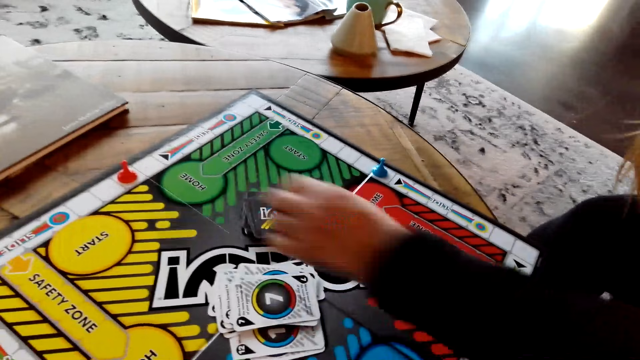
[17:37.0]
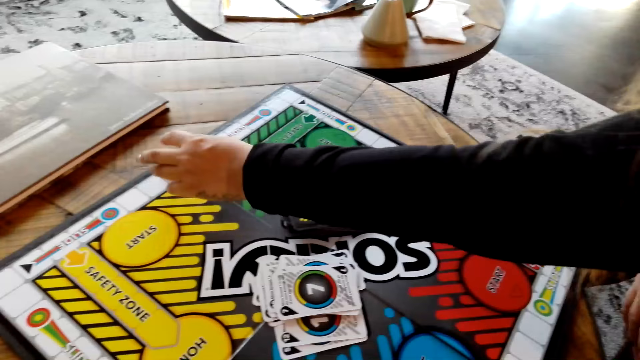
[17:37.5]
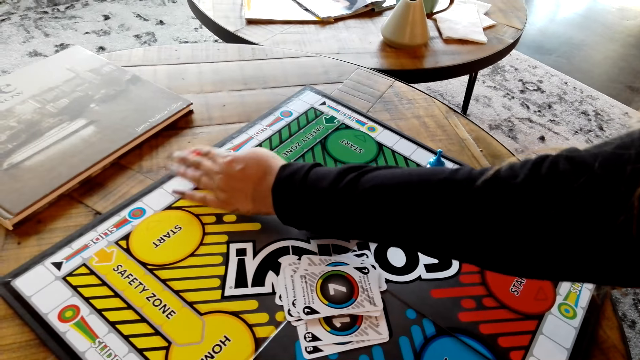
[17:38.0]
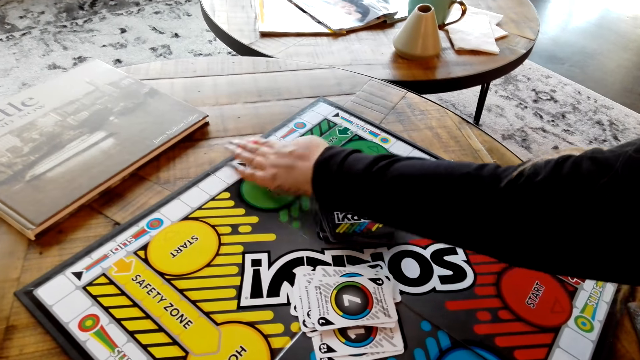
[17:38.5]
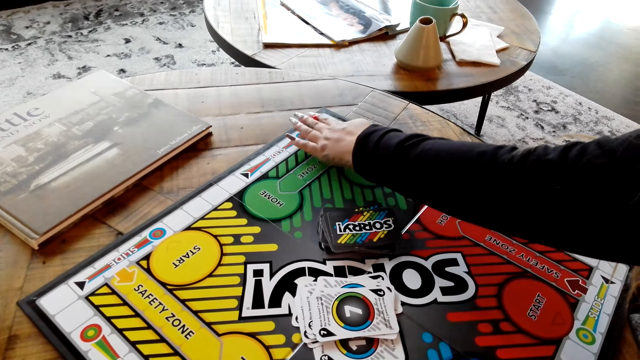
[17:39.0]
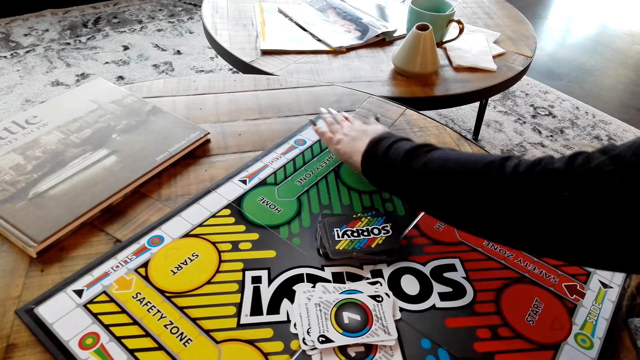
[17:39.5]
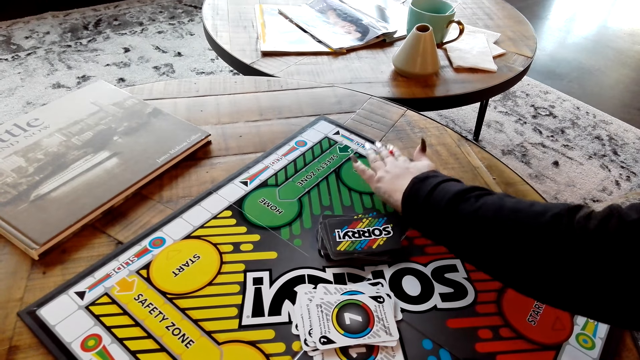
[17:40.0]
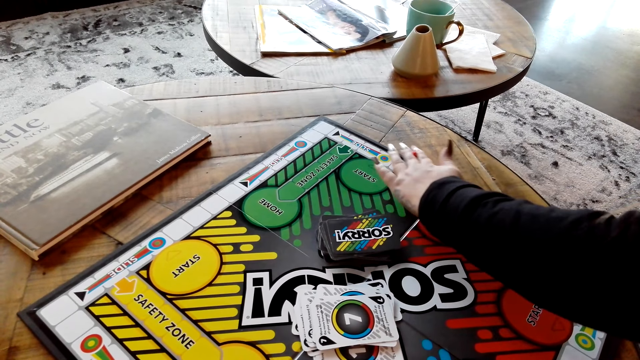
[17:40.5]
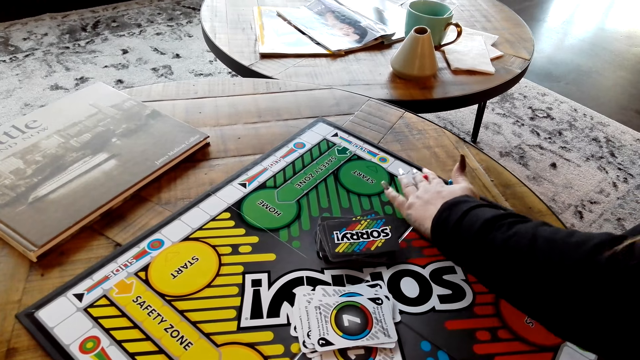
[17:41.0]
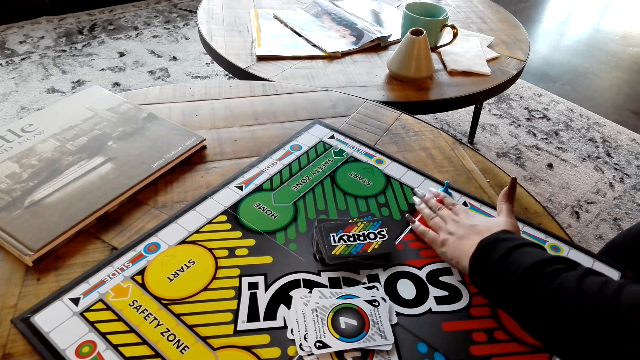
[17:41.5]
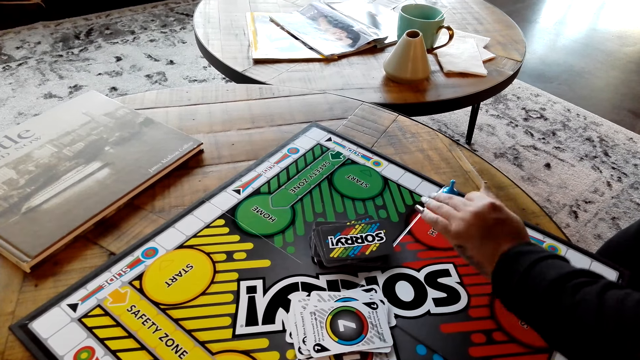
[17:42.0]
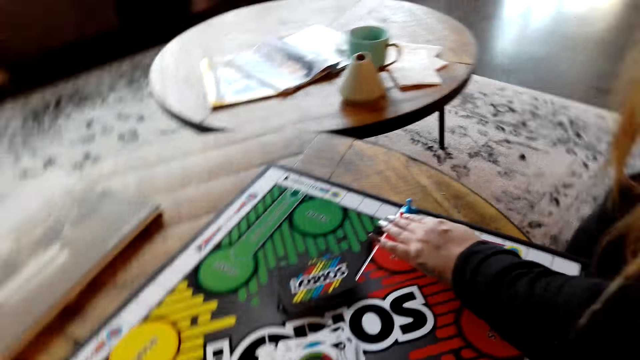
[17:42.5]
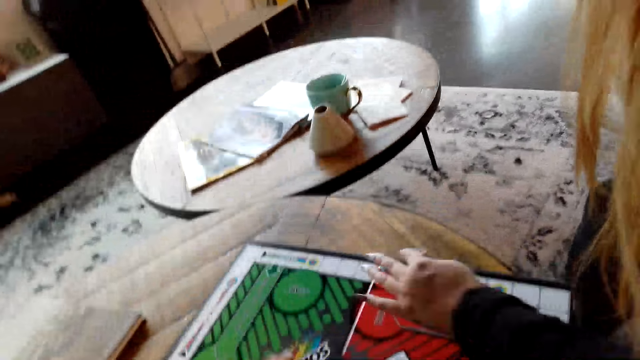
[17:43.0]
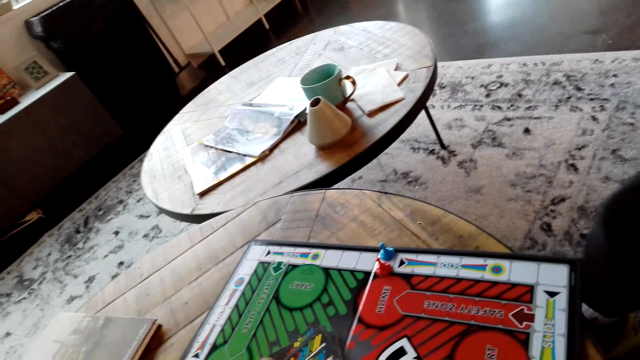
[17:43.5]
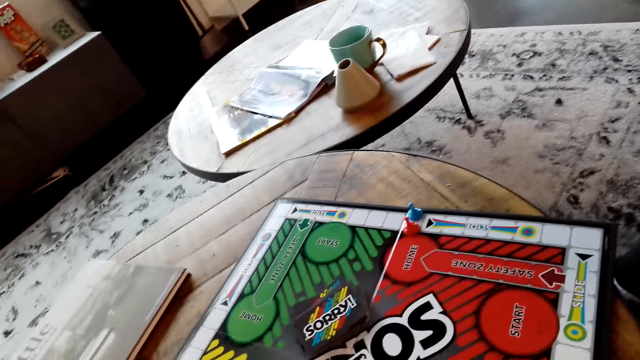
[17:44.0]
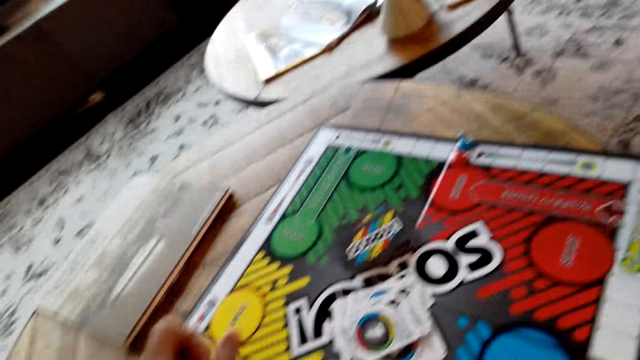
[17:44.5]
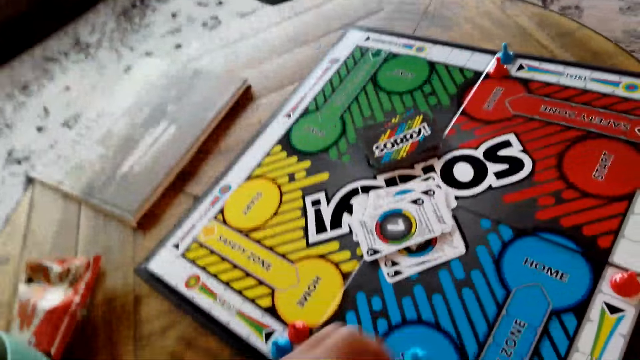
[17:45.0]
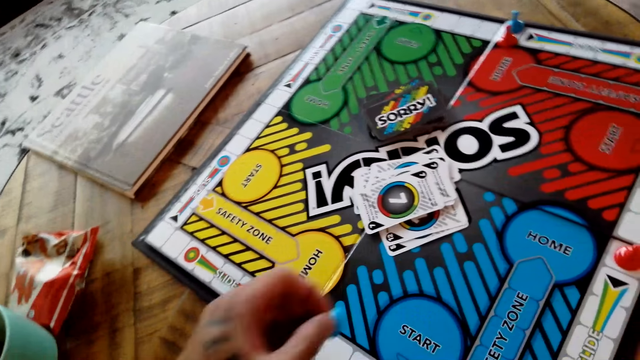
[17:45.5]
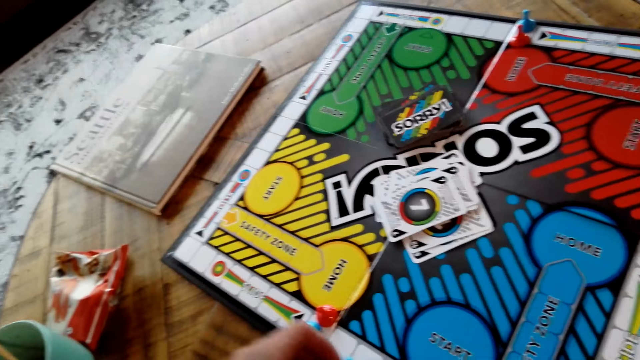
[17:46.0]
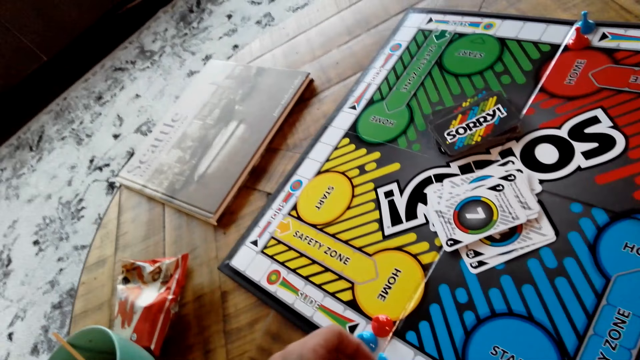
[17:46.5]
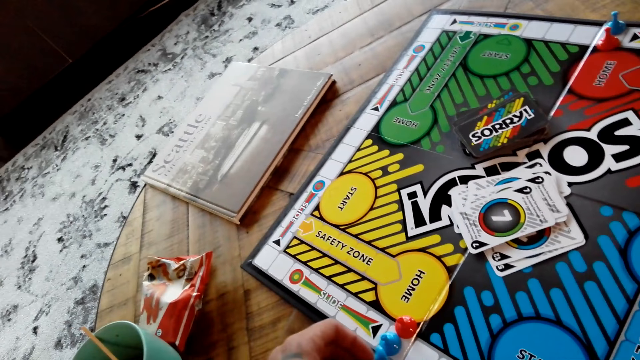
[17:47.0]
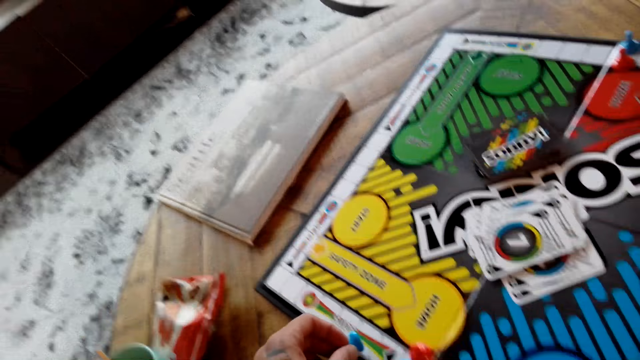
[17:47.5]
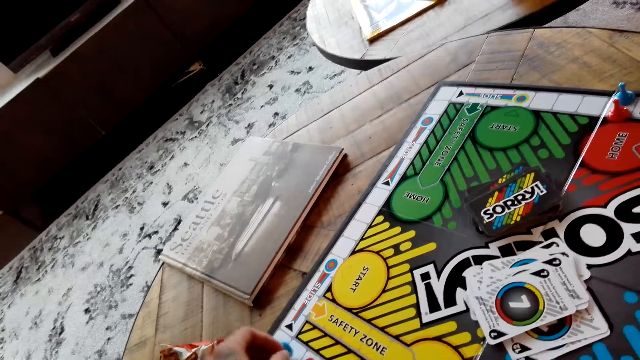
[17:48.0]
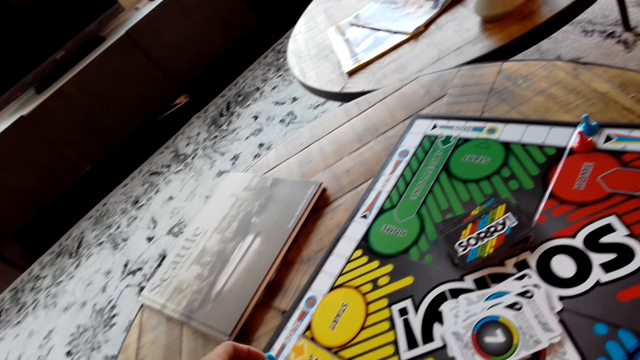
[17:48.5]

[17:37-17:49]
A lady moves the board game chips on the table. The camera wearer puts the board game card on the table. They move the board game chips on the table.

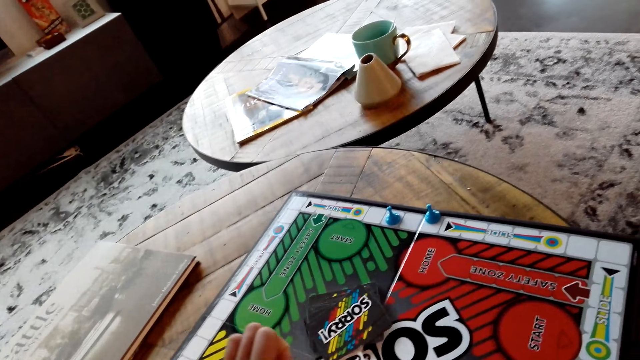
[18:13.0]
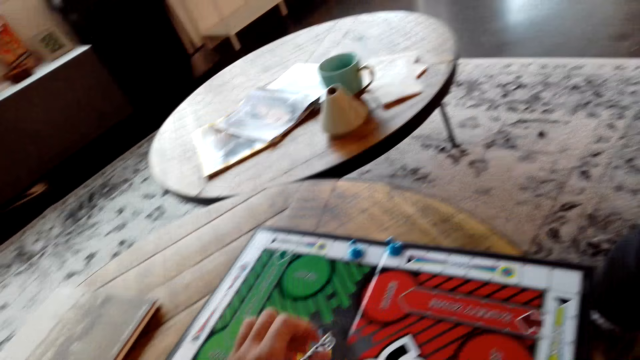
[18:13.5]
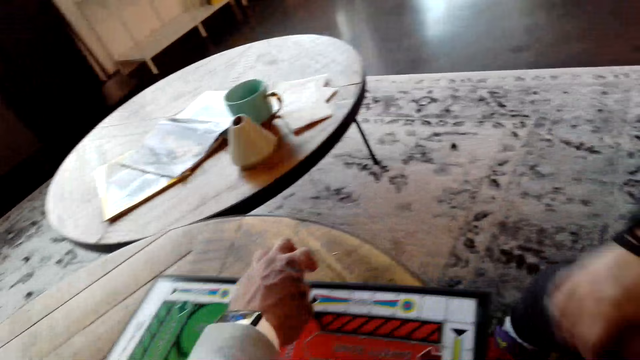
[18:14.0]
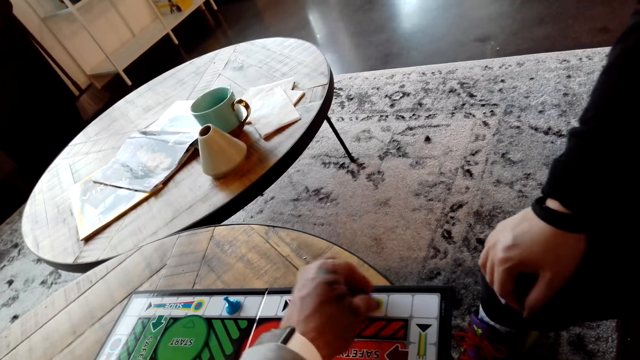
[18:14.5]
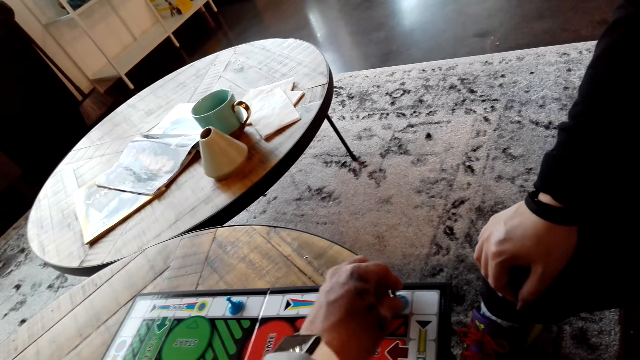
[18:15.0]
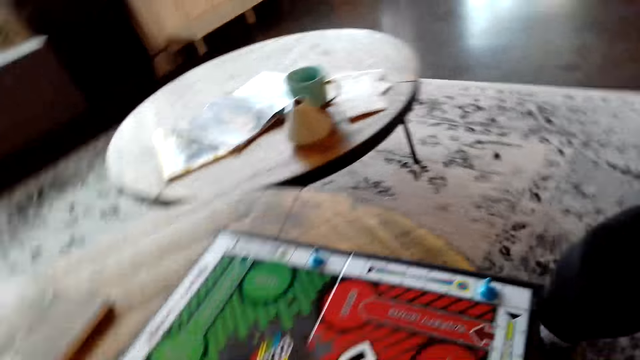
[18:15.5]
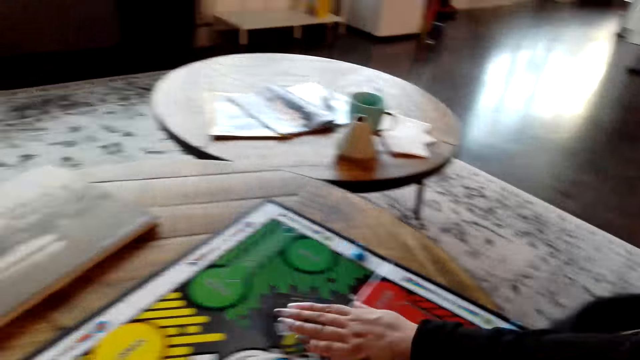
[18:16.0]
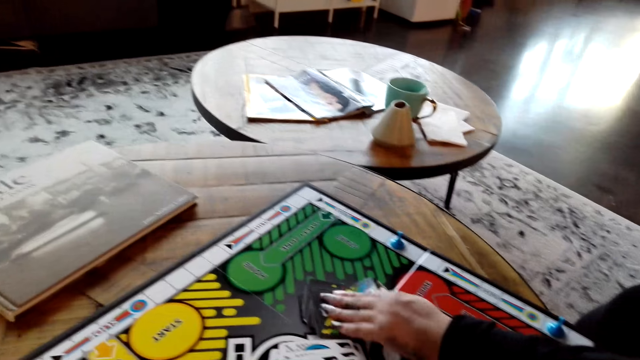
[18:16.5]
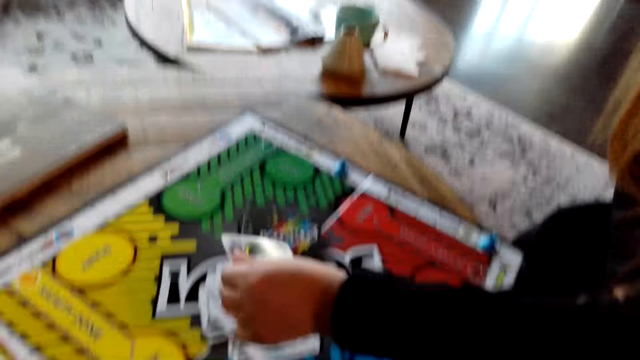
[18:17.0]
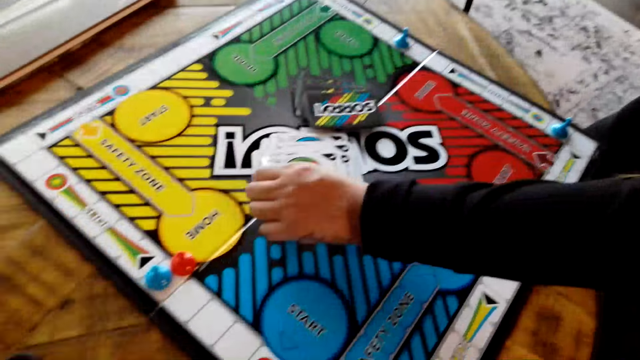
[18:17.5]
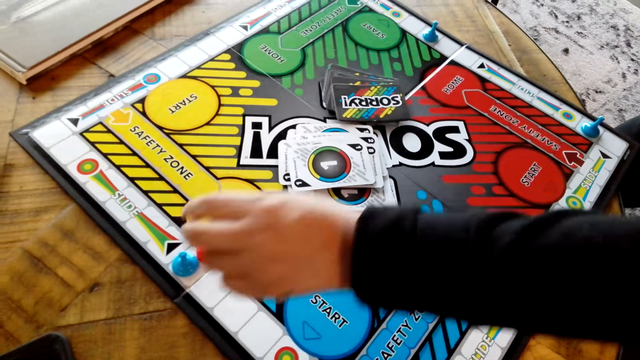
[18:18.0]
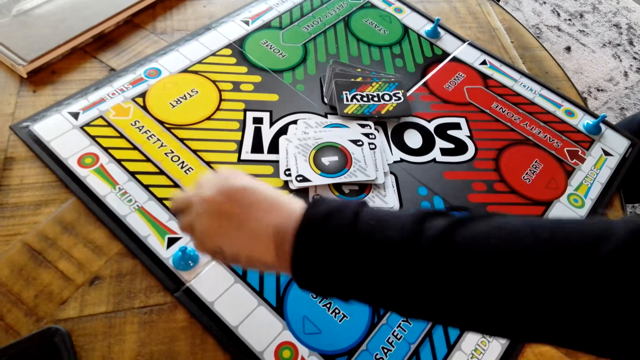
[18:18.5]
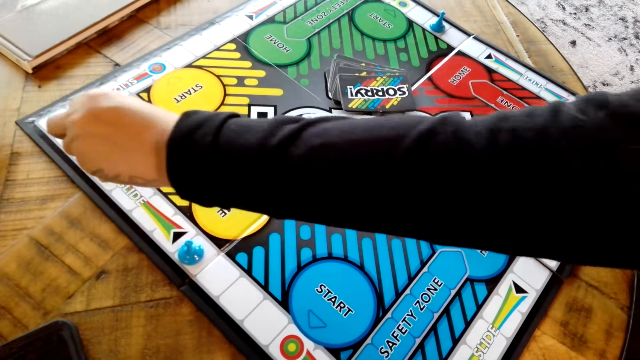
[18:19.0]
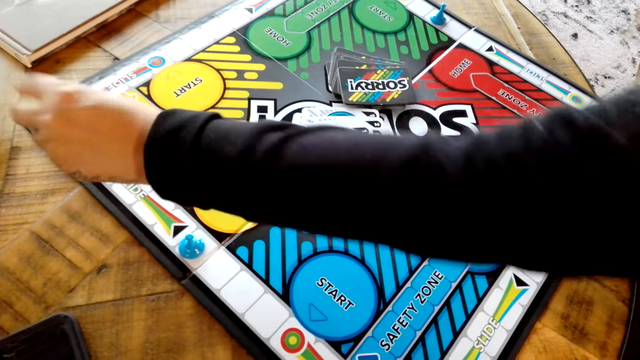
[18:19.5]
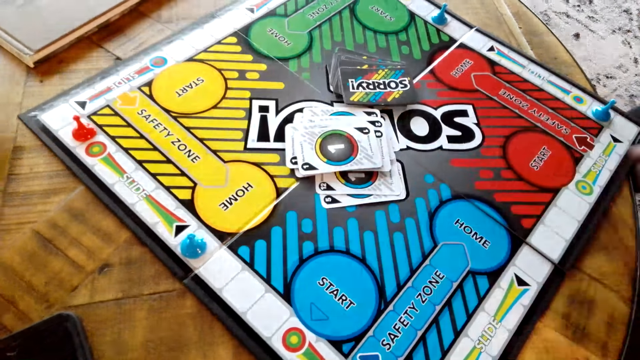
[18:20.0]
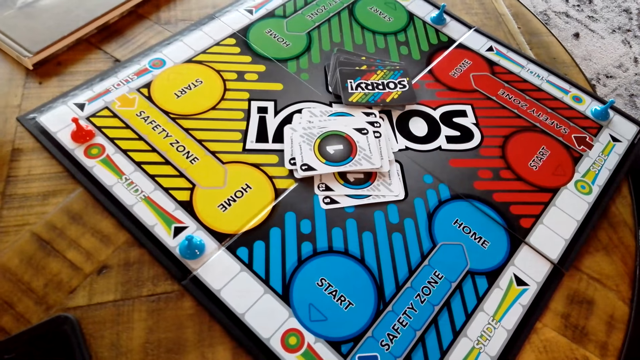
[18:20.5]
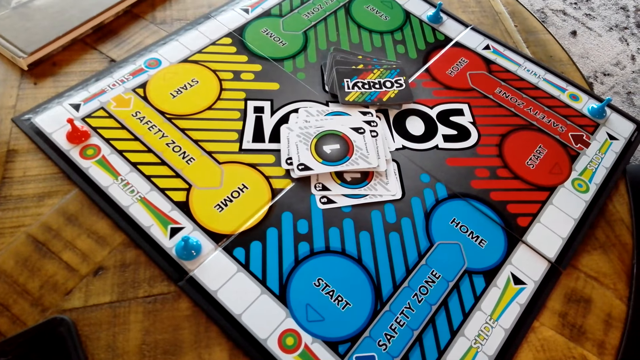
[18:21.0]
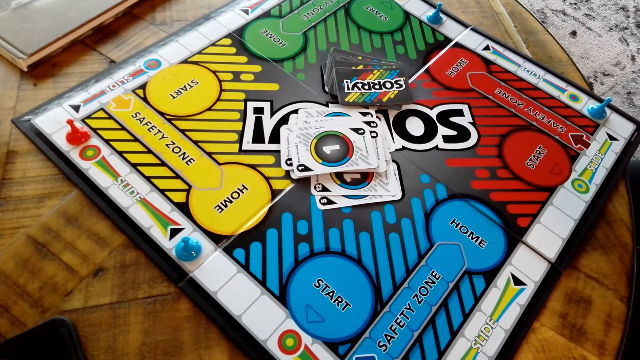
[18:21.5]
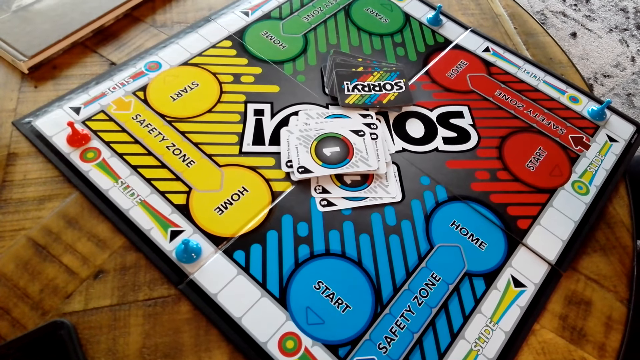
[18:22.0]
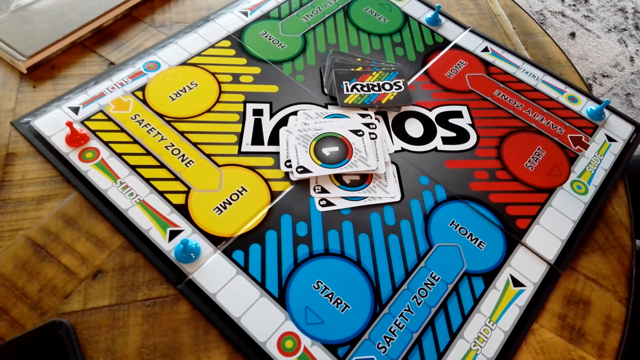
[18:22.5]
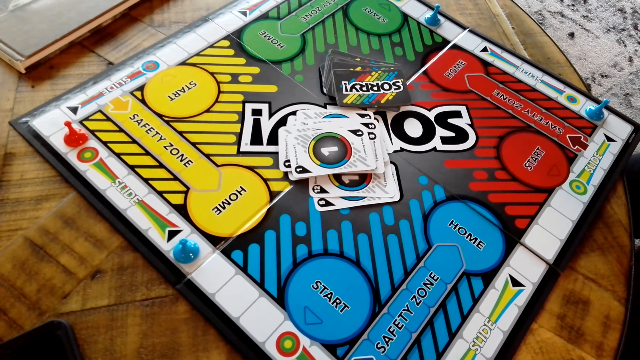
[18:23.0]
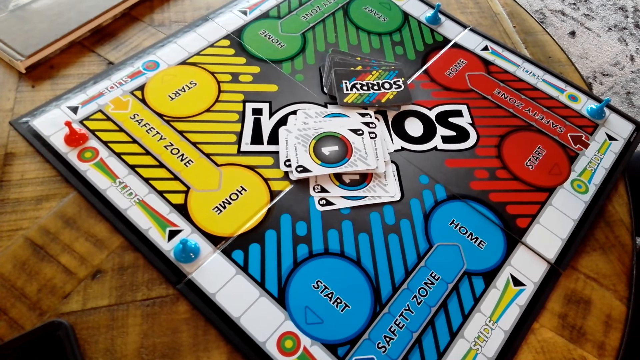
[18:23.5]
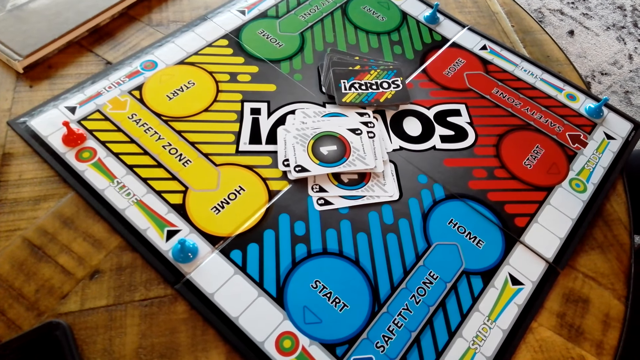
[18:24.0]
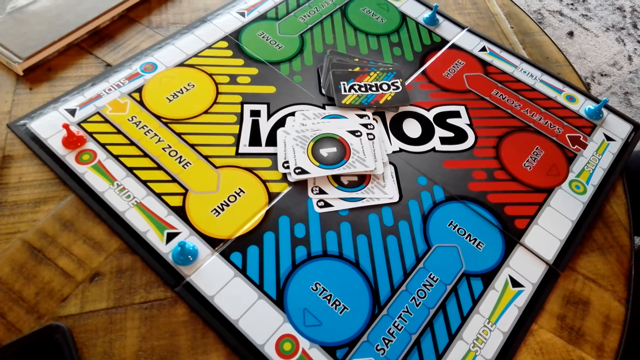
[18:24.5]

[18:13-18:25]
The camera wearer moves the board game chips on the table. A lady picks up the board game card from the table, puts the board game card on the table, and puts the board game chip on the table.
